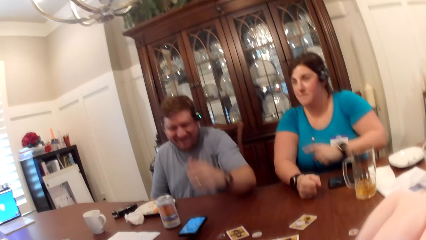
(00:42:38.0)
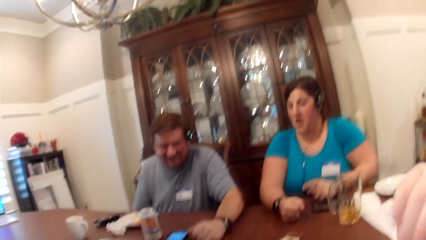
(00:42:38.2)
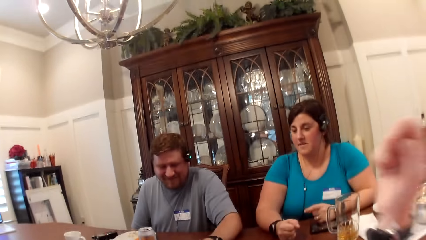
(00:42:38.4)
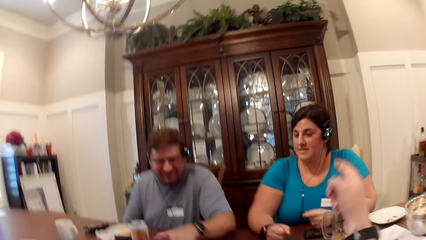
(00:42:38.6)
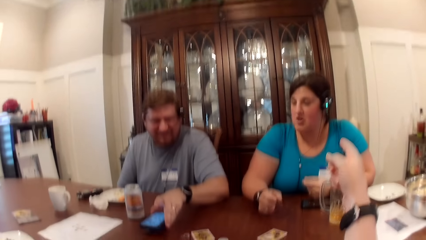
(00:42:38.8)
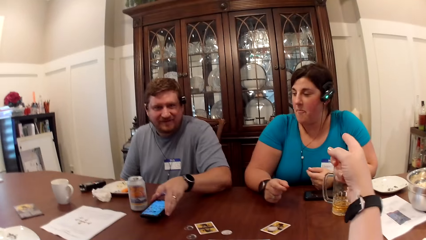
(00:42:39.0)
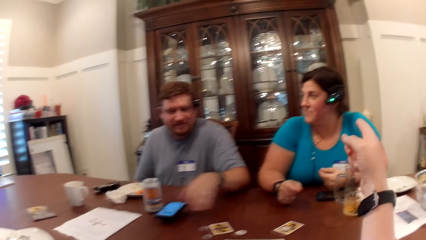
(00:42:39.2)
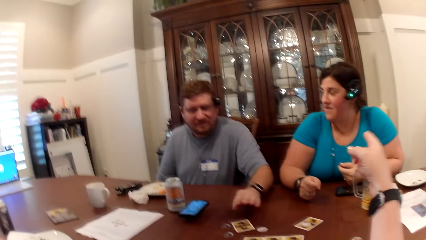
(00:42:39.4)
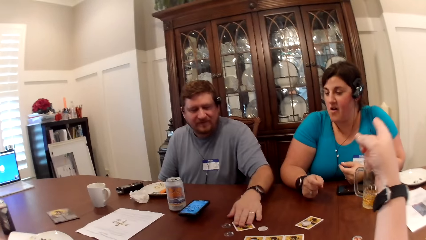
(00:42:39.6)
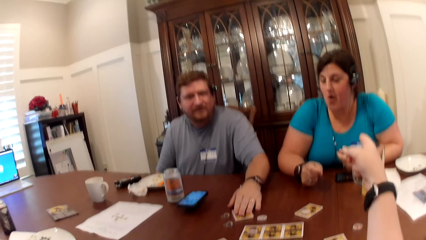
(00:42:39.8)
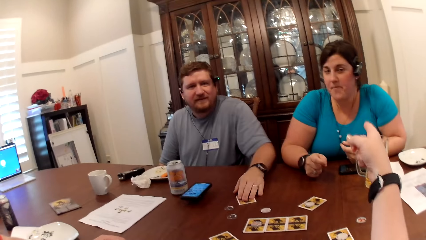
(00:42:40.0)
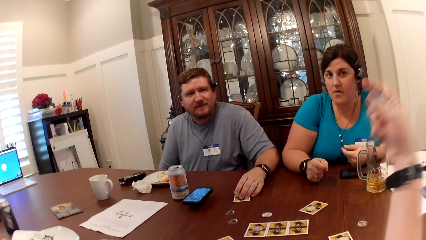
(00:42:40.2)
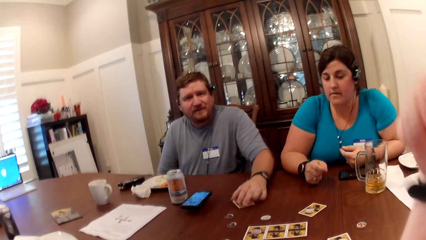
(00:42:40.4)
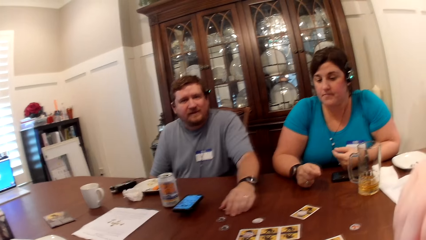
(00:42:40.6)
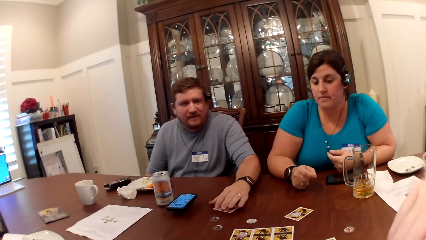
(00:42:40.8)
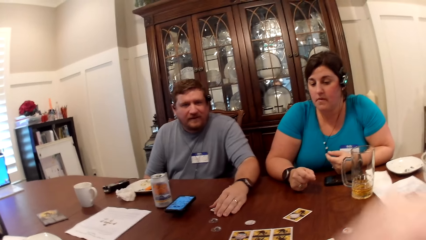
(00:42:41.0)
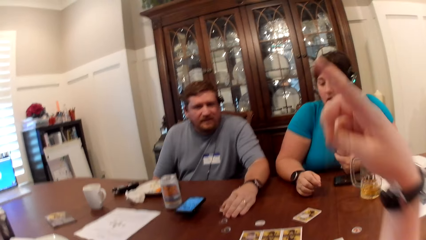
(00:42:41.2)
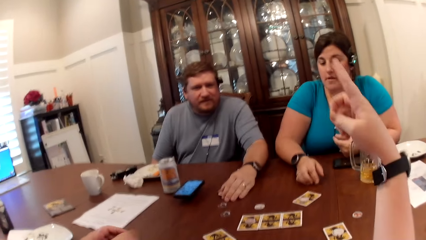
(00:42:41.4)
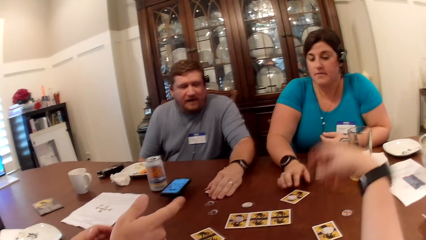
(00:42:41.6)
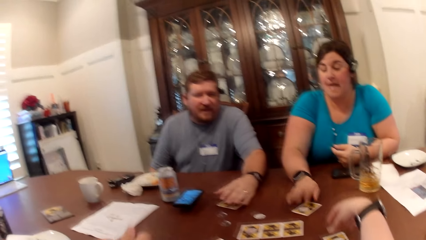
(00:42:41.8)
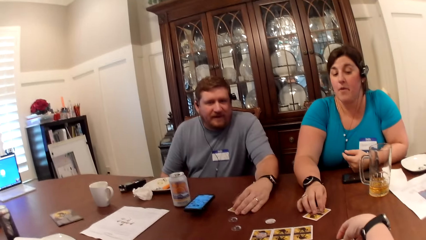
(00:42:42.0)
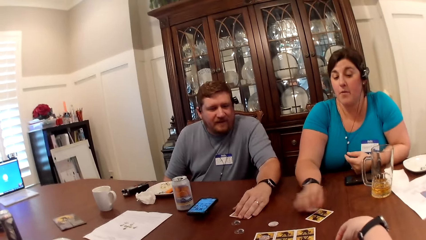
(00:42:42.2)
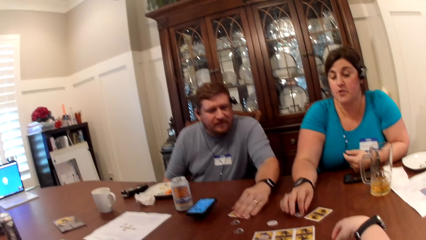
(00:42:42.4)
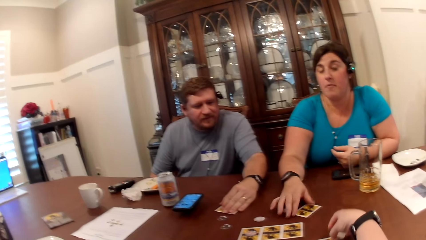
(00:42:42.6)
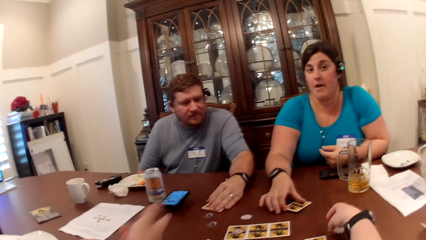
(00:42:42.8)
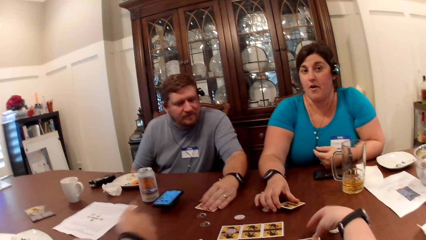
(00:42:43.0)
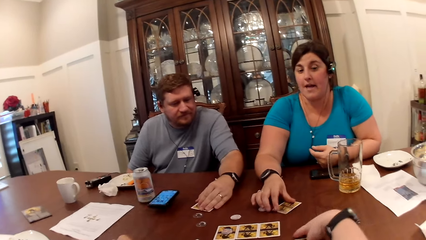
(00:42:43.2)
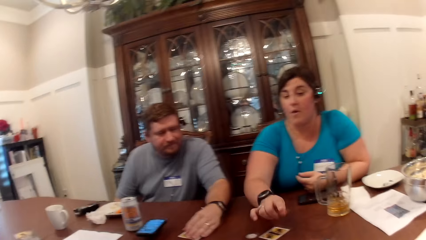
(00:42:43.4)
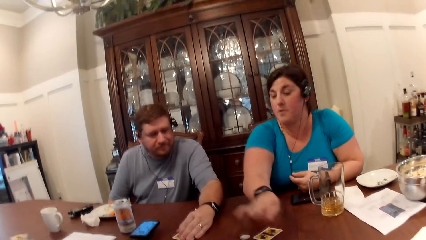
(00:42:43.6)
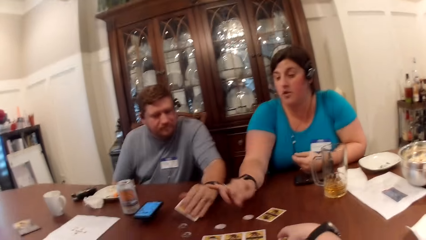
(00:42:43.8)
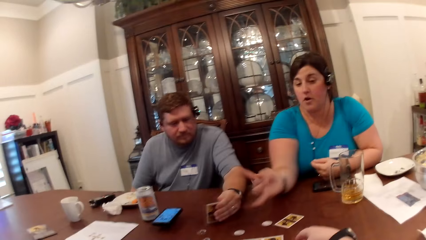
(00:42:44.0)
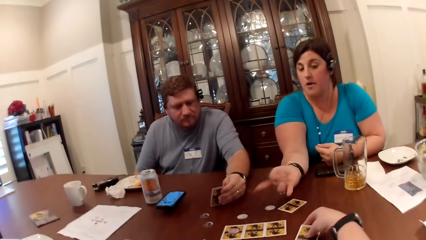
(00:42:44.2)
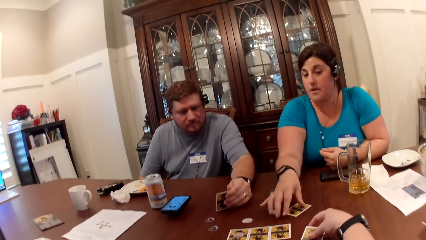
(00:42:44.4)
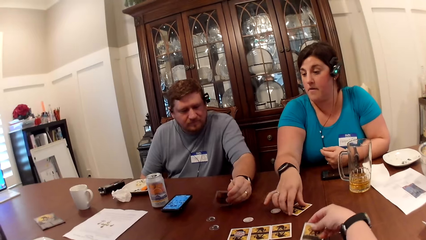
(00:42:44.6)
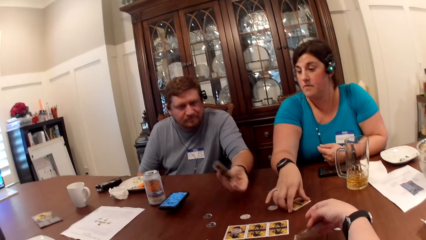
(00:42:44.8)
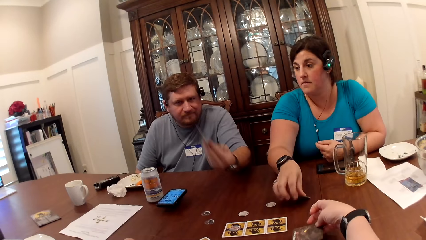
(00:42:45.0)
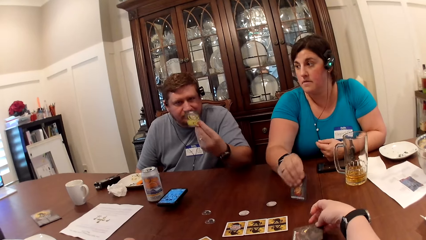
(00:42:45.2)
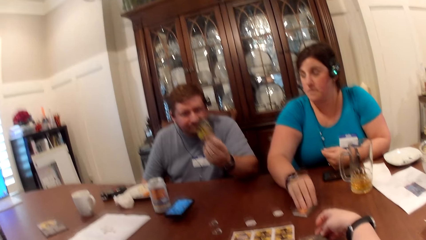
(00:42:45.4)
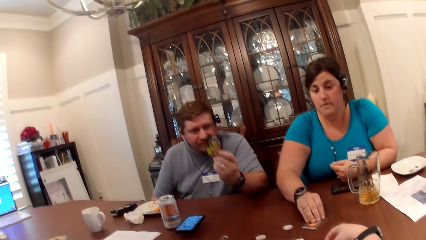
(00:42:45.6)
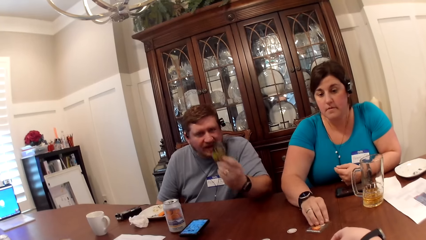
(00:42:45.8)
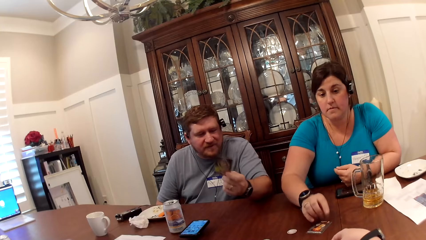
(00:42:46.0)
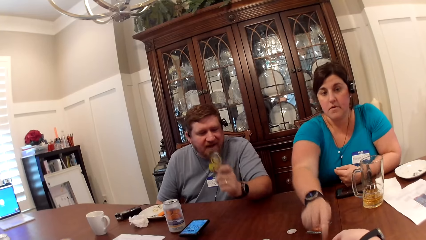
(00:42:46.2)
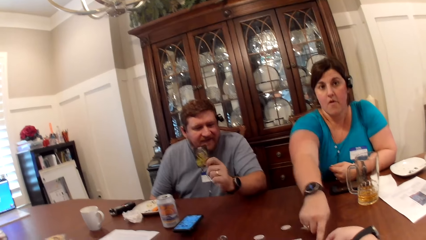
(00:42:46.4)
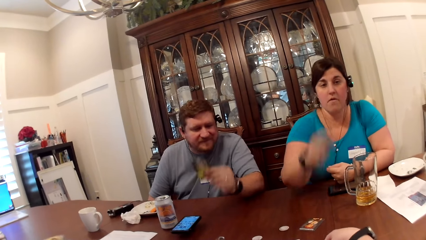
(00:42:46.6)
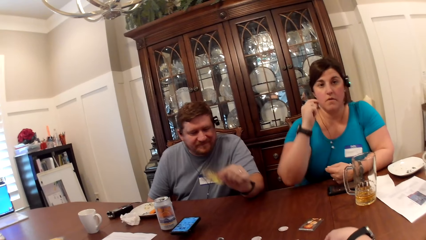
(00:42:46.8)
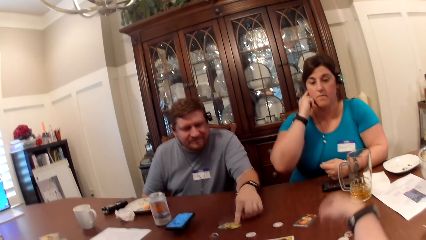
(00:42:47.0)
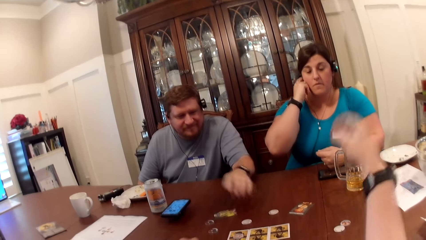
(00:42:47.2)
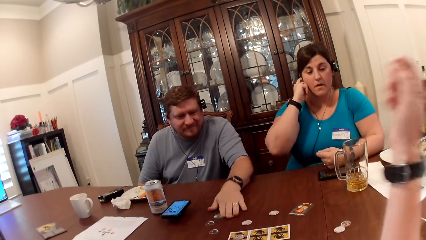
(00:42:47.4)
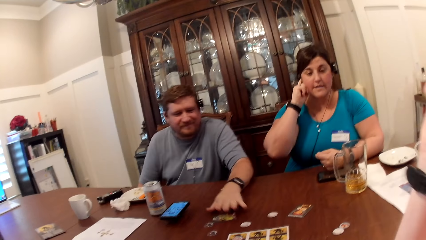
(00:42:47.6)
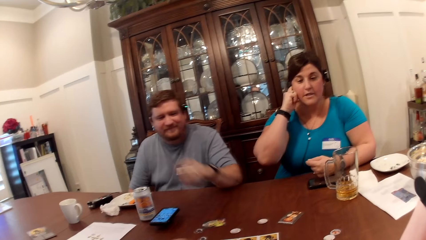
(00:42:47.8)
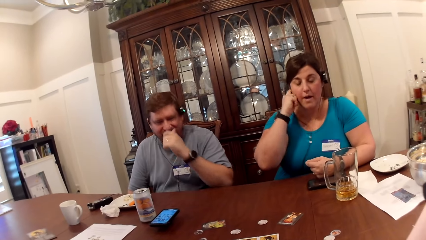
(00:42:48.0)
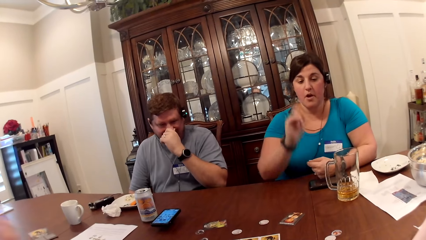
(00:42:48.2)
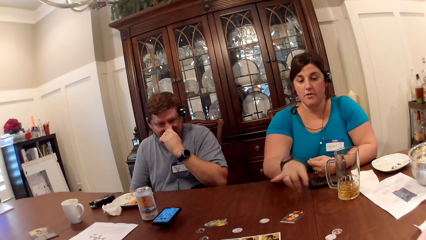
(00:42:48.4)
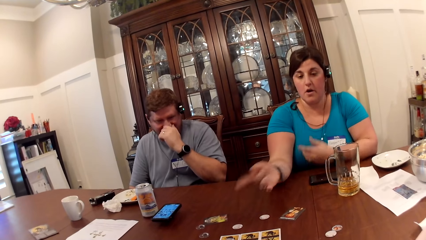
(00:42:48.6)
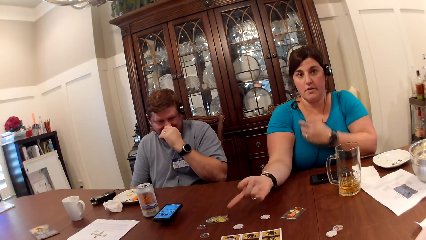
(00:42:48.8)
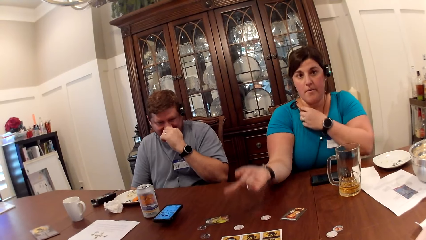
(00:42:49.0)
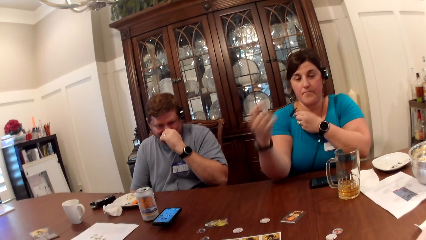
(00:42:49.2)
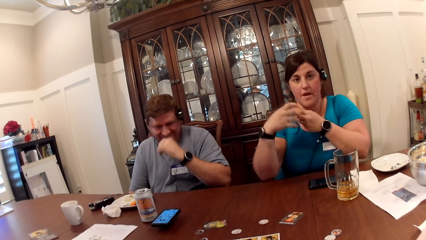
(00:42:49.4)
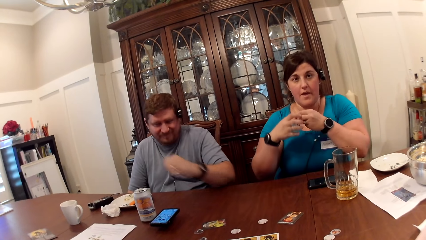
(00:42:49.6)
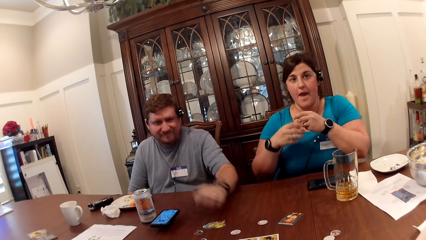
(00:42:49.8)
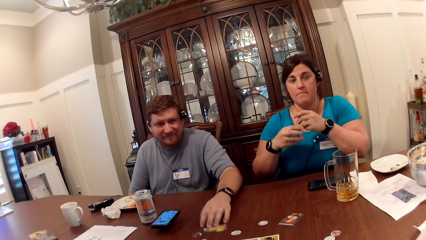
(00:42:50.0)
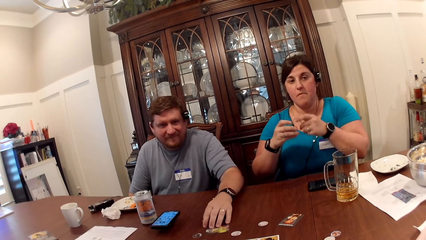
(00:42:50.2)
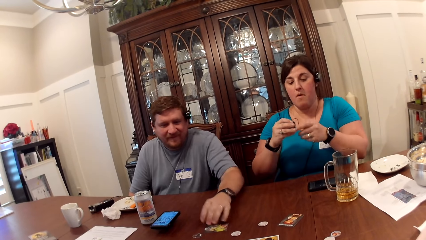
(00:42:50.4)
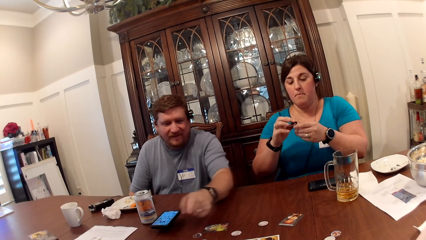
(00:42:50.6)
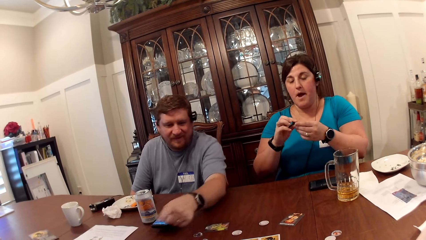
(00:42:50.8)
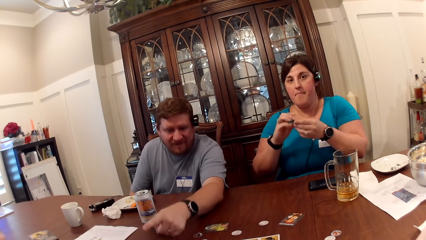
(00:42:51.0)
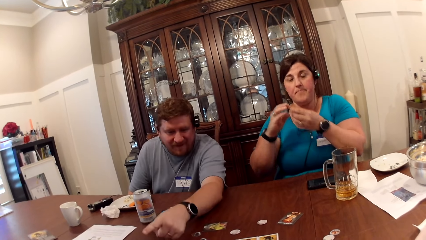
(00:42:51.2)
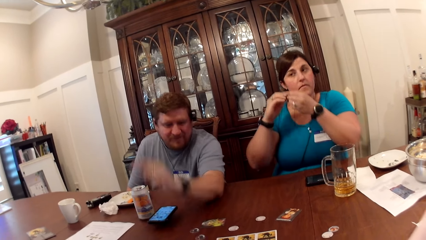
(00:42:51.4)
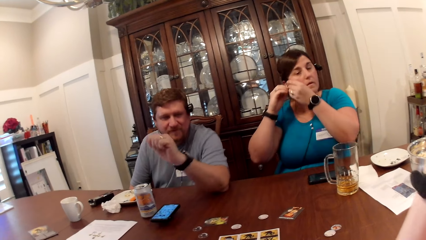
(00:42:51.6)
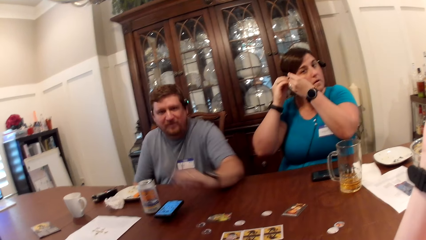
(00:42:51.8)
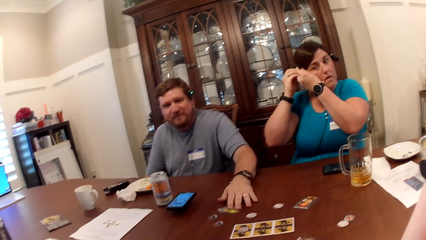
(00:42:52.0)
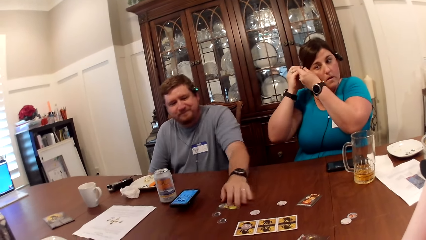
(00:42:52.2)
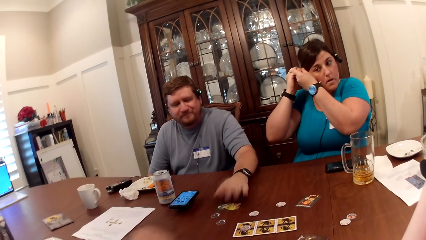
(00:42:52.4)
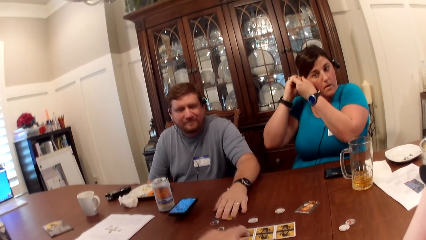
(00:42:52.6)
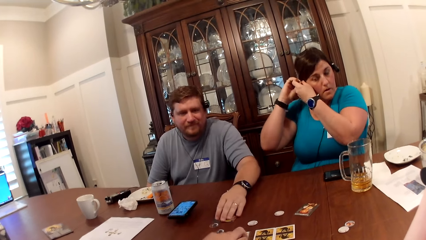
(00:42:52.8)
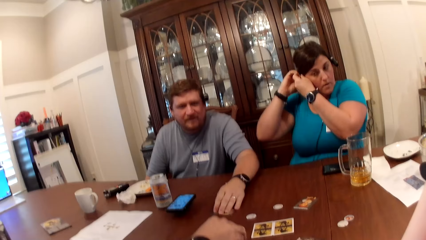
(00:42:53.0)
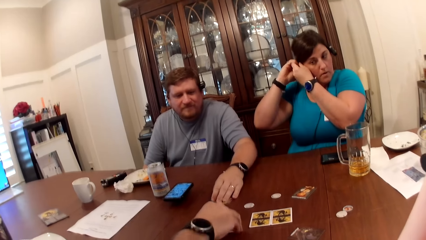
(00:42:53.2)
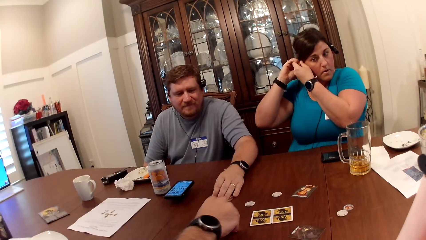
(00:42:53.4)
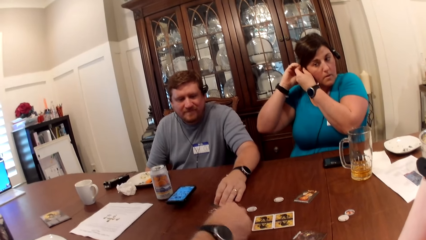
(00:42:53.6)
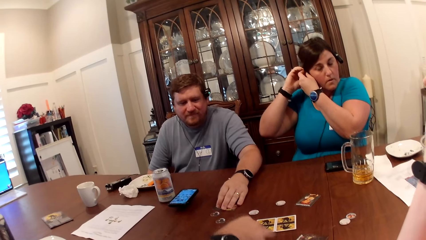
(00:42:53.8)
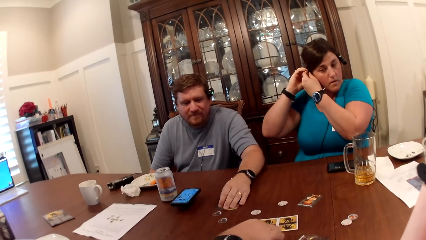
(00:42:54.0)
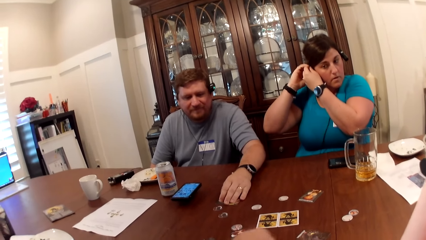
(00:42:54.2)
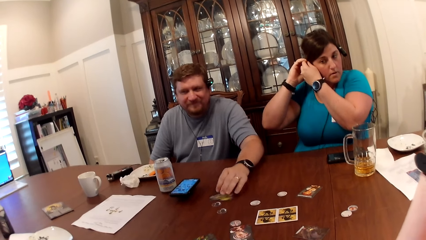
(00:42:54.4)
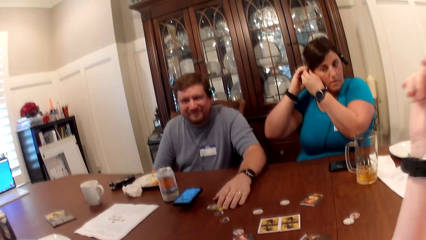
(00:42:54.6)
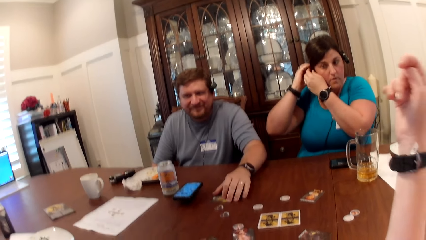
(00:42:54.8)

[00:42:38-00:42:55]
The camera wearer moves a hand up. She points at the woman with her right index finger. The man adjusts his phone on the table with his left hand. The man moves a card on the table with his left hand. The camera wearer moves a hand up, moves a hand down. The woman moves a coin on a card on the table with her right hand. The camera wearer flips a card on the table with her right hand. She holds the card on the table. The man raises a card on the table with his left hand. The camera wearer lifts the card. The woman flips the card with her right hand. The camera wearer flips the card. The man drops the card in his left hand on the table. The woman cleans her right ear with her right hand. The camera wearer lifts a hand up. The man pinches his nose with his left hand. The woman fixes her right earpiece using both hands. Another man flips a card on the table with his right hand.
